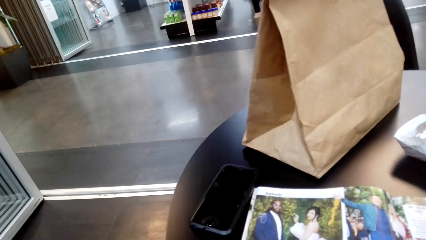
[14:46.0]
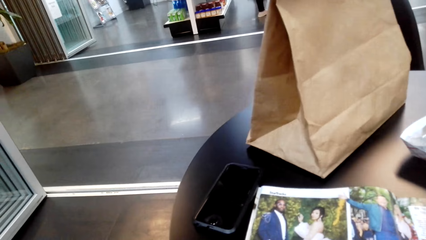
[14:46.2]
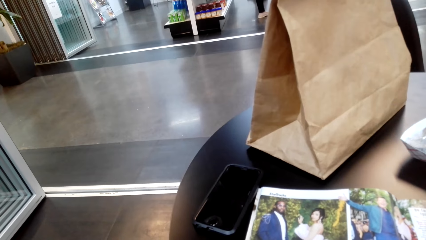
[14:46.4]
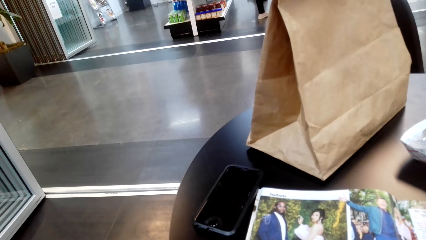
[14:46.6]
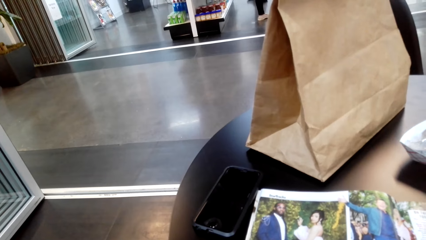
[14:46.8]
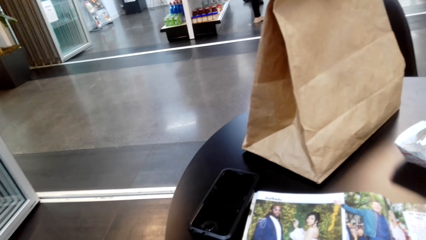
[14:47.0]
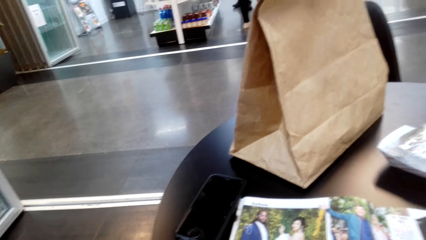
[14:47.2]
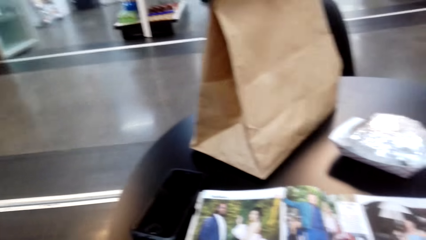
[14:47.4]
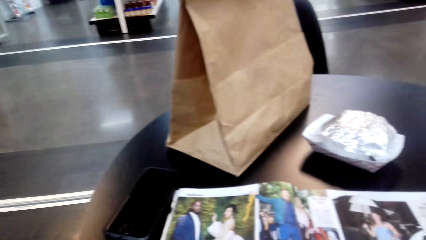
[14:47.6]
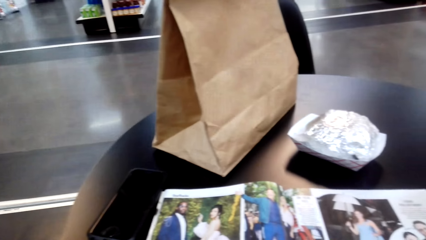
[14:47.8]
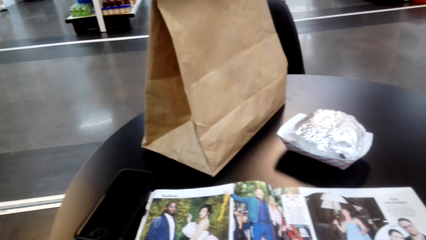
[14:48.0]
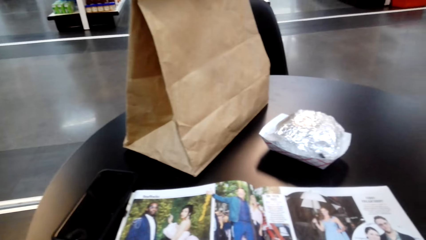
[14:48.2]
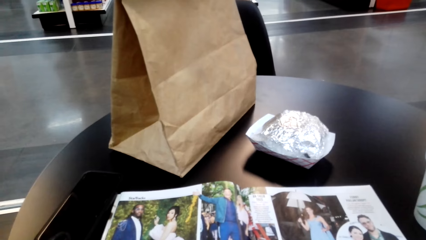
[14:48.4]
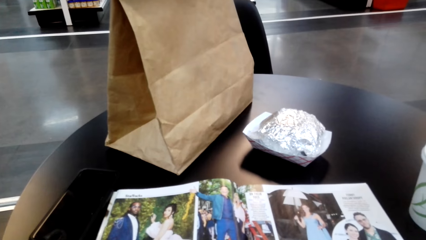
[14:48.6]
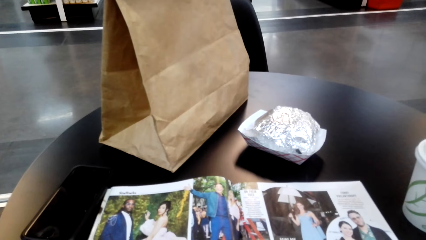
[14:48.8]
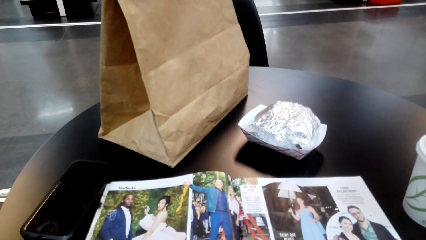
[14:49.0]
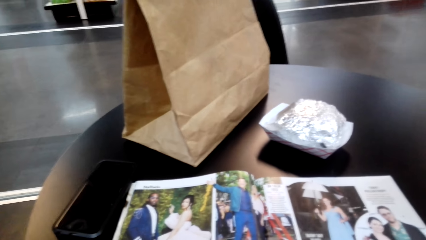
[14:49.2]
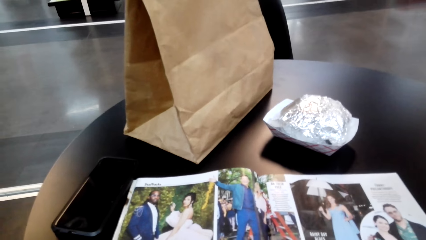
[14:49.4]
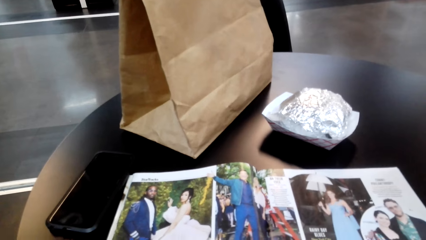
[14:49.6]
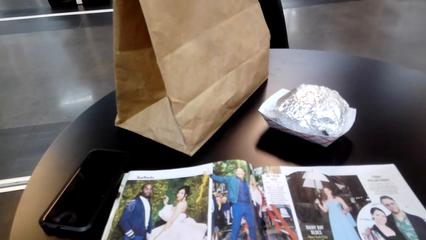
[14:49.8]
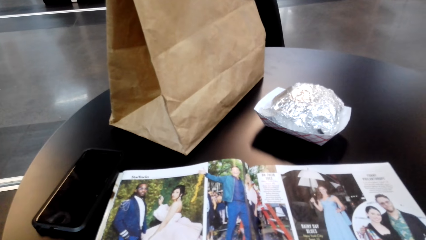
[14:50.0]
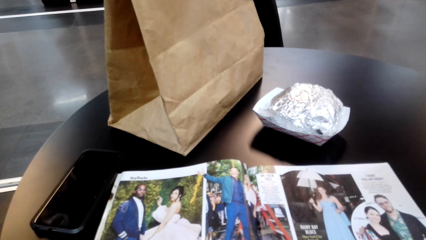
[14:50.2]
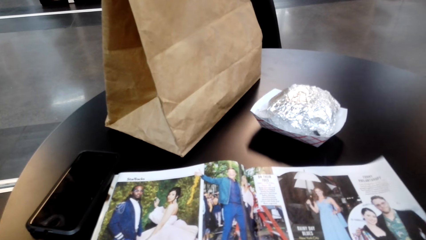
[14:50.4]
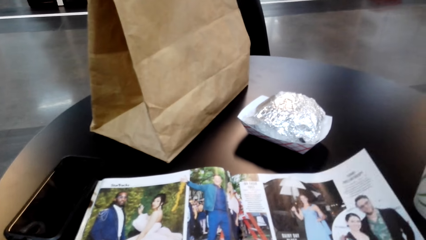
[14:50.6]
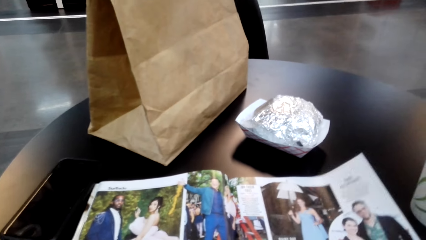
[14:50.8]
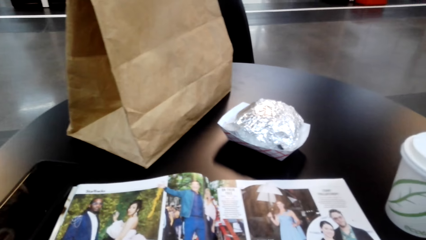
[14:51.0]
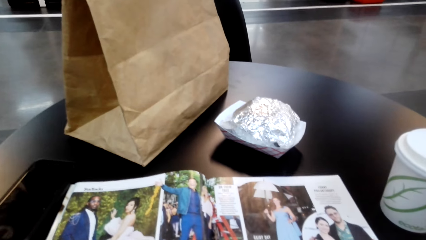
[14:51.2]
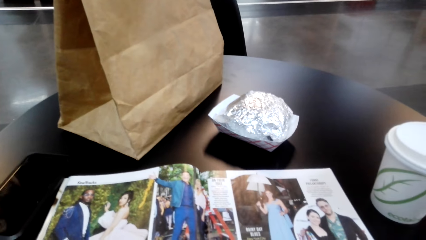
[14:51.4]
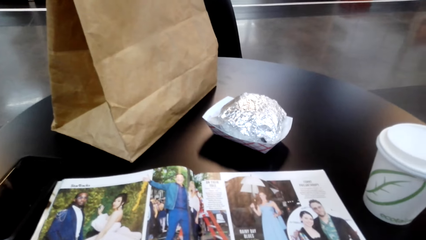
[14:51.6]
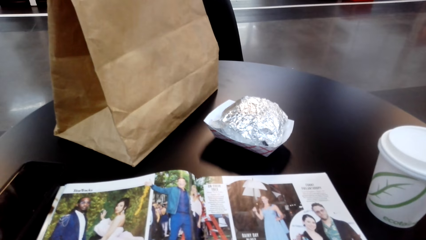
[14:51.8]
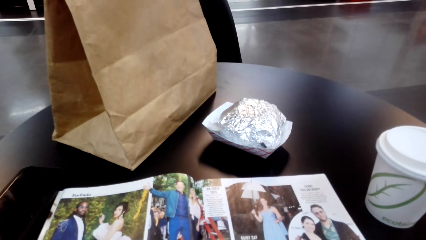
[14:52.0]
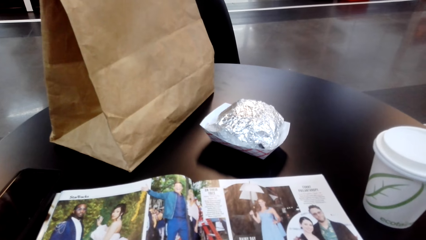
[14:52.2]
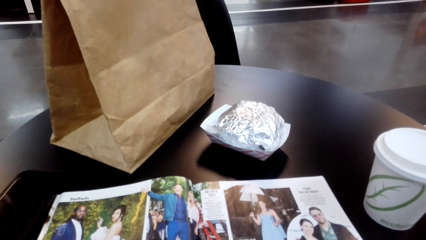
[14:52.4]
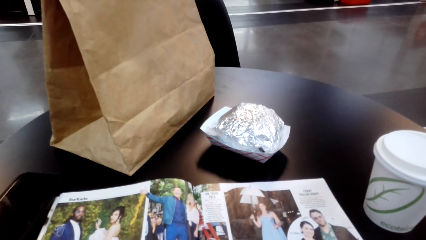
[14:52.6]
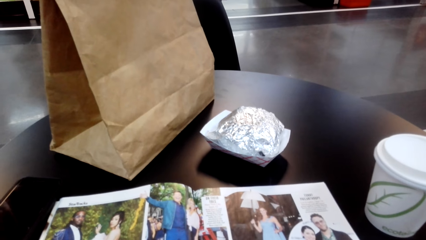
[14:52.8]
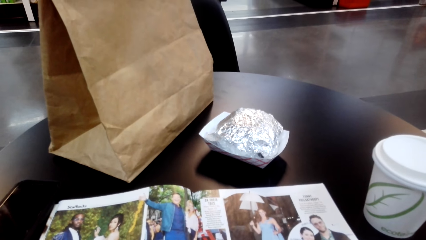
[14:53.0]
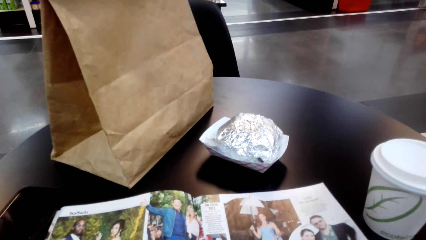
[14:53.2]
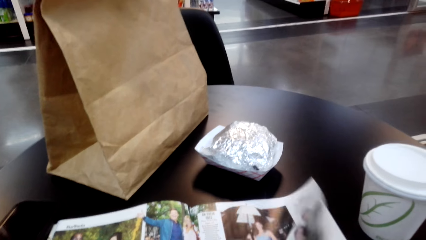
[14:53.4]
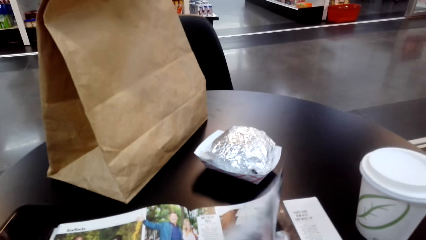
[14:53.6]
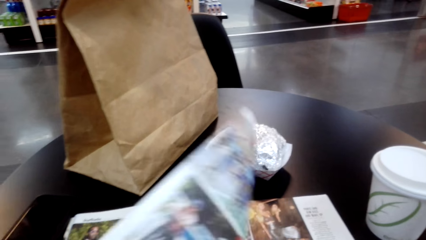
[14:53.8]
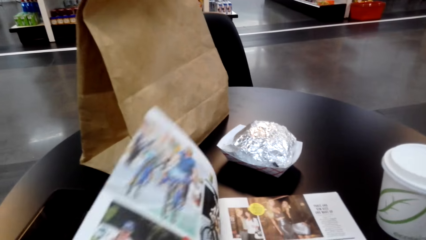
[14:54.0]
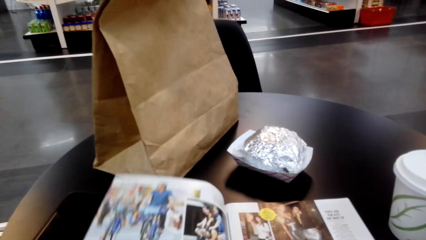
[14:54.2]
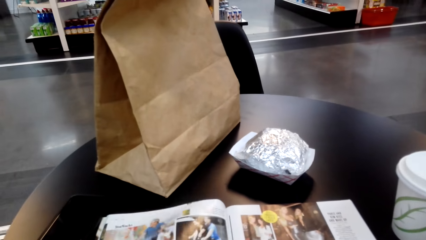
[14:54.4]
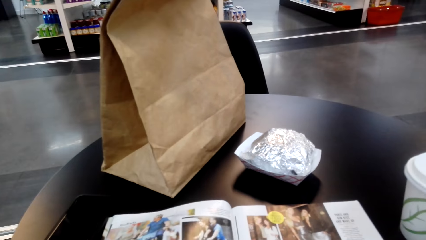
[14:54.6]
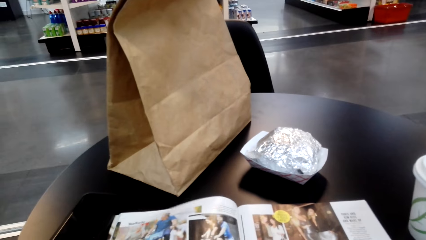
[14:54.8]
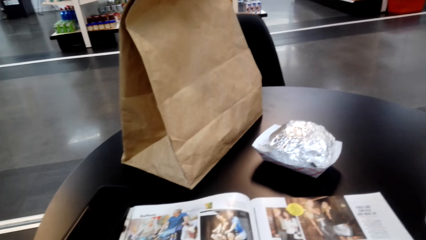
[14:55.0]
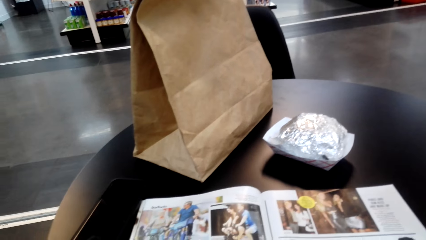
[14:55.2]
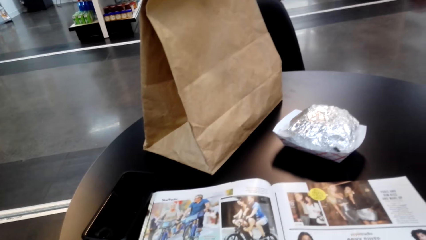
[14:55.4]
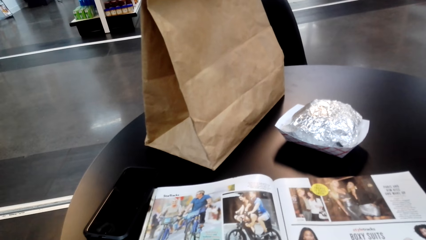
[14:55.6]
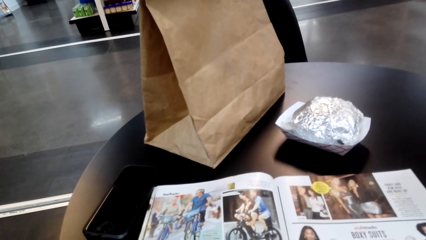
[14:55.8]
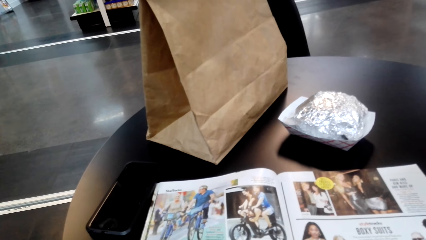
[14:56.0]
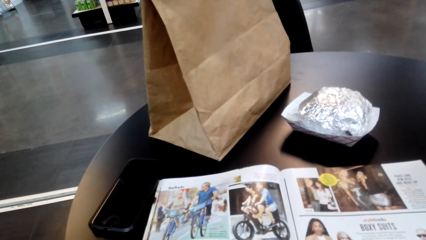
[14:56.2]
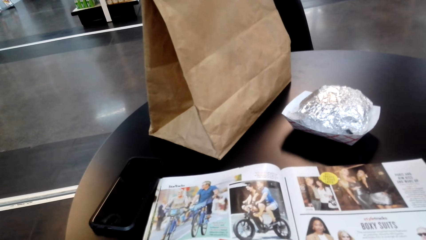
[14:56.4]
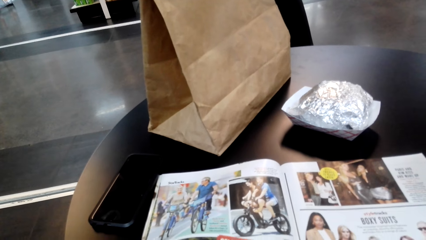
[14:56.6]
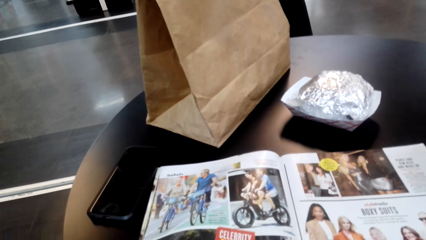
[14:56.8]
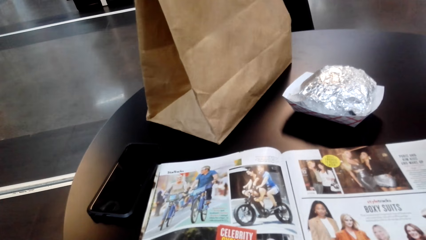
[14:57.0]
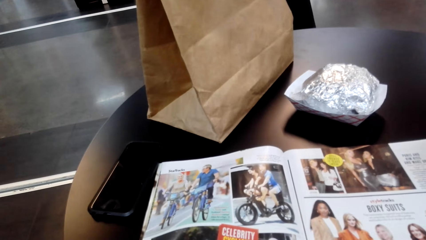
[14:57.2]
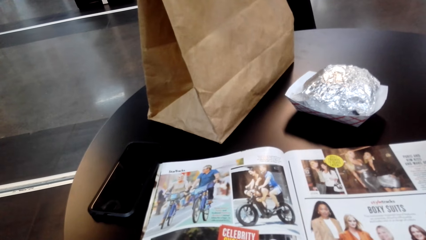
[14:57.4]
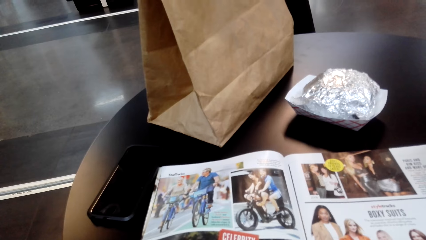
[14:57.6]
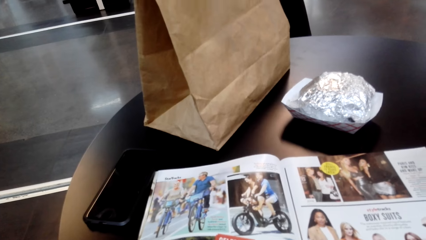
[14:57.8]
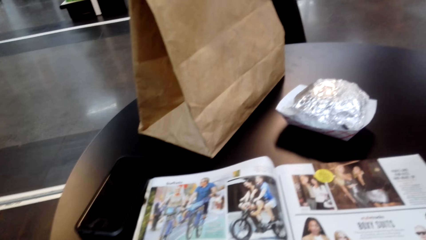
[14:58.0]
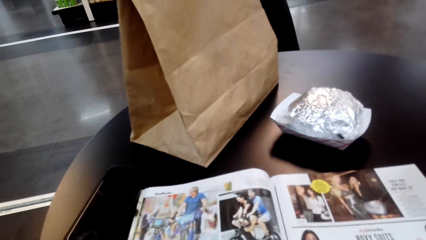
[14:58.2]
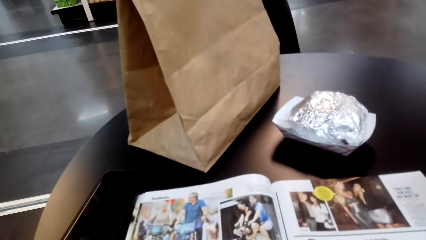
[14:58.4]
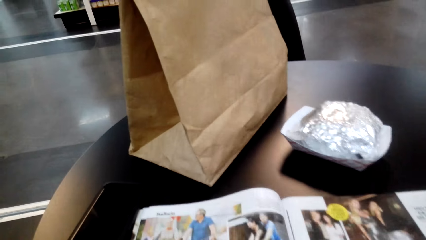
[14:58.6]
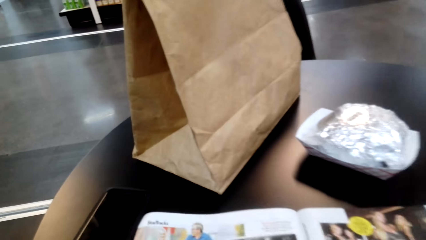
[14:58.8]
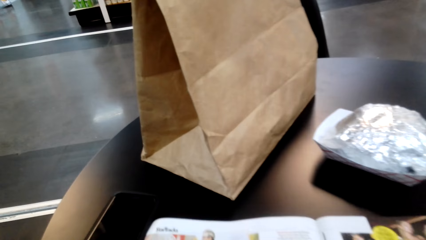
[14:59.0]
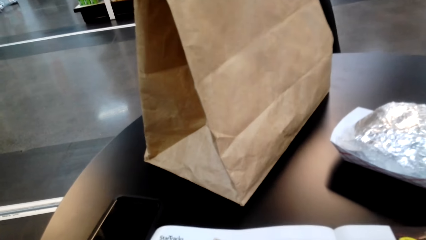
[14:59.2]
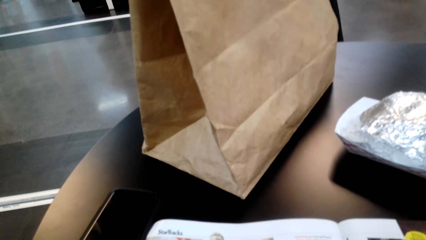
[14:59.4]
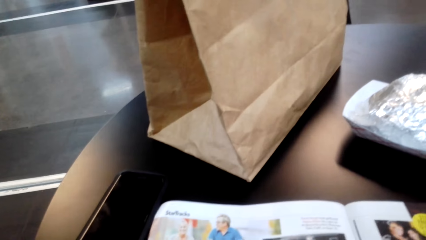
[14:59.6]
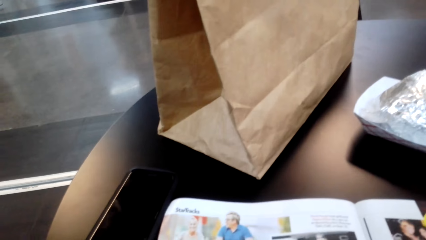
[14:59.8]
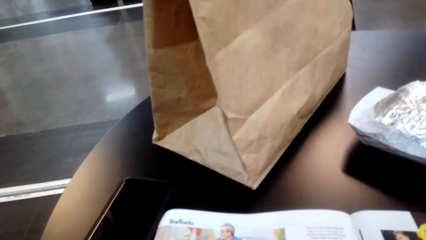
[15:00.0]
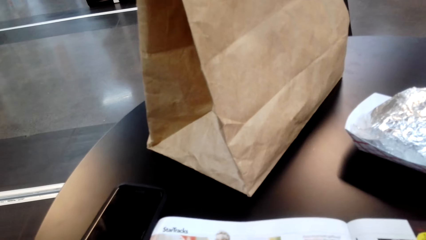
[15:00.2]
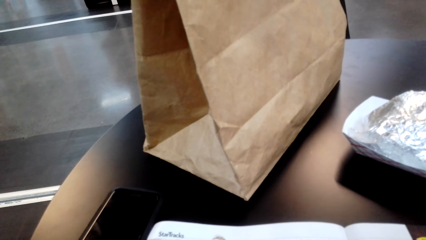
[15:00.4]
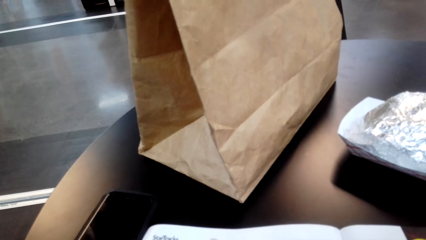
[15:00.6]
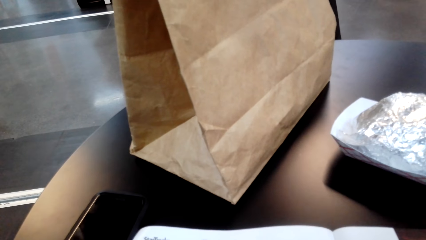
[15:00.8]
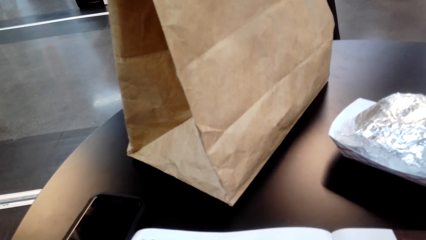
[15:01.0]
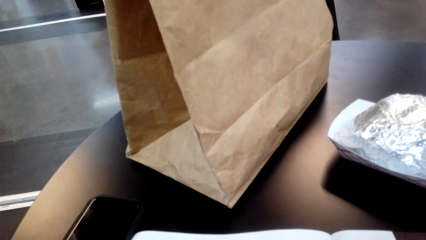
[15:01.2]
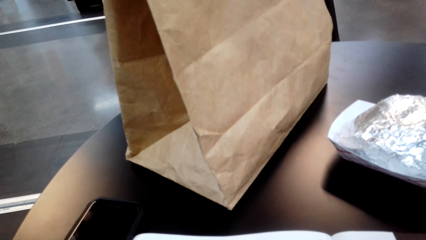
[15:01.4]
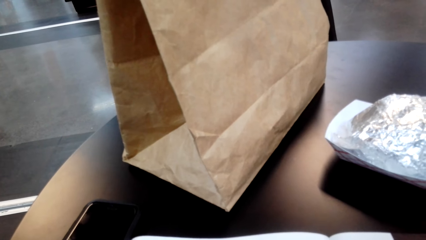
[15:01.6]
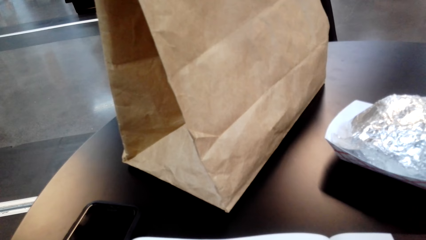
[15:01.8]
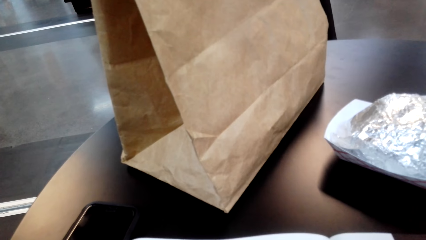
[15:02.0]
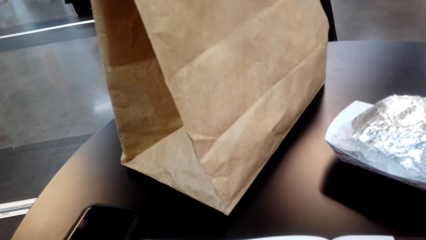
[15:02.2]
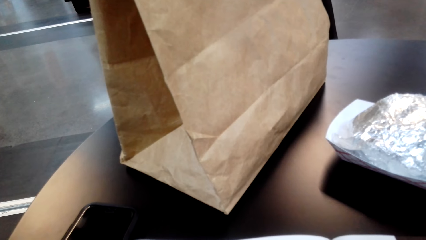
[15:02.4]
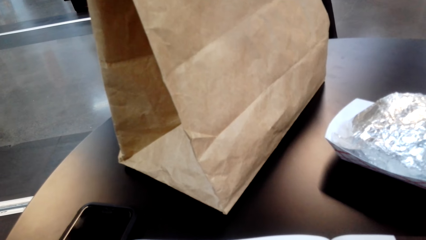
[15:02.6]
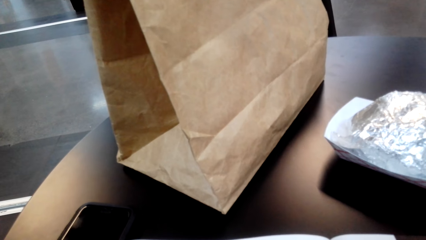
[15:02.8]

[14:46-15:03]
The camera wearer turns a page of a magazine. They read the magazine.
